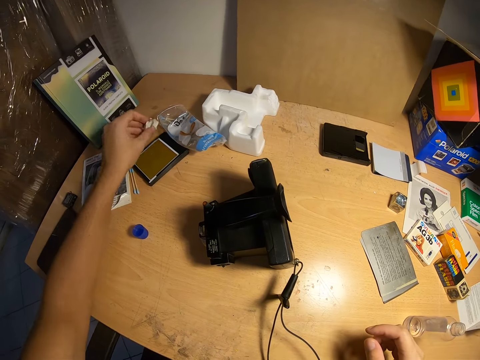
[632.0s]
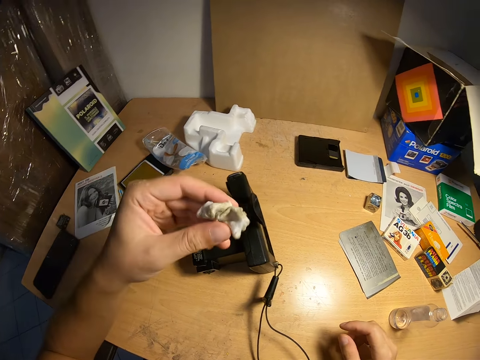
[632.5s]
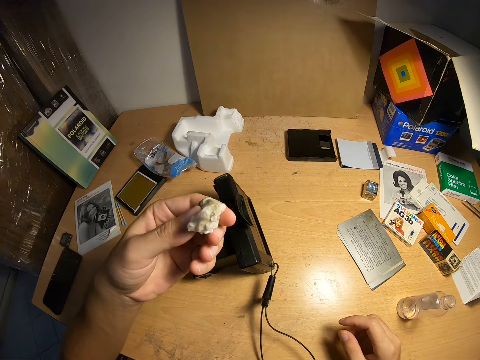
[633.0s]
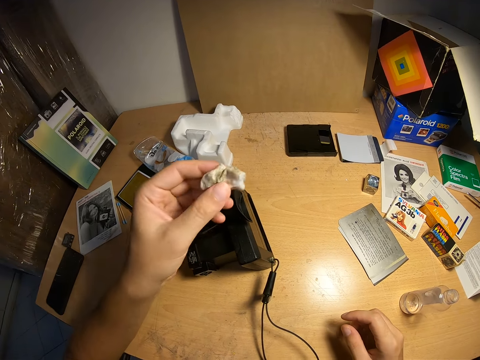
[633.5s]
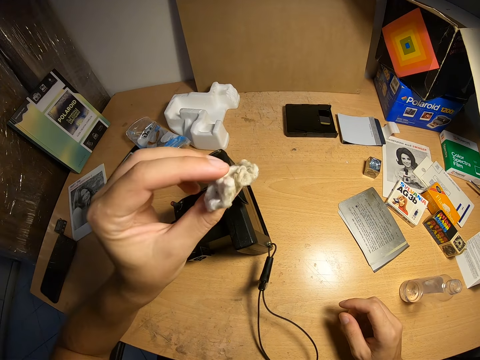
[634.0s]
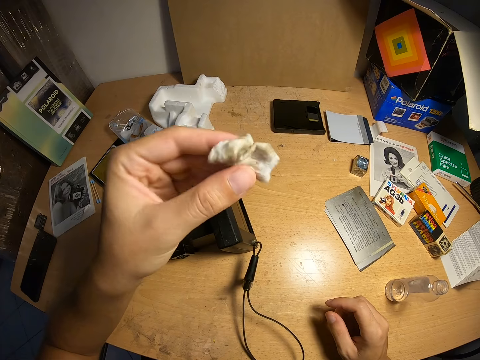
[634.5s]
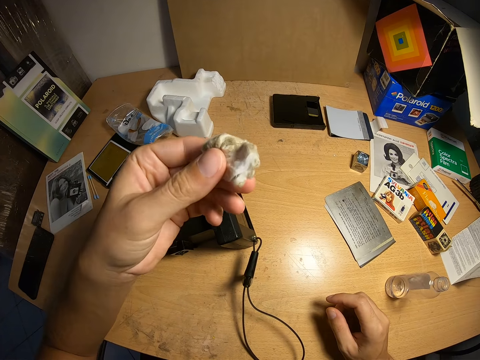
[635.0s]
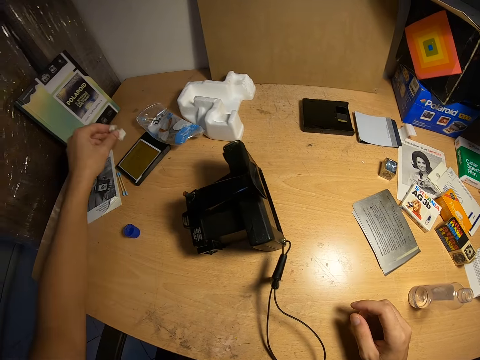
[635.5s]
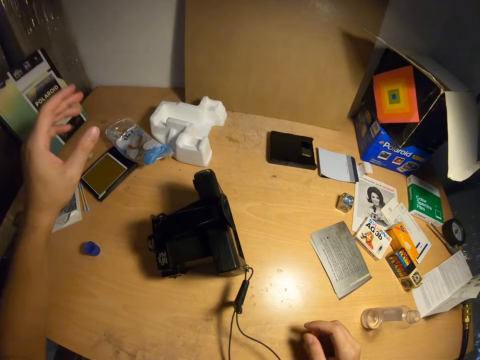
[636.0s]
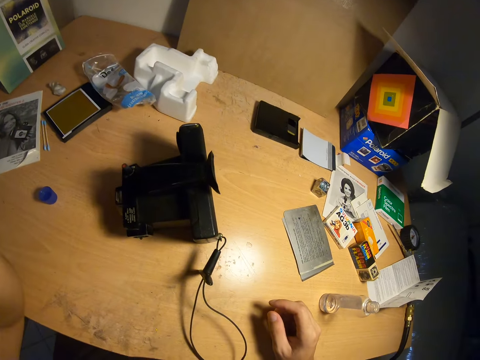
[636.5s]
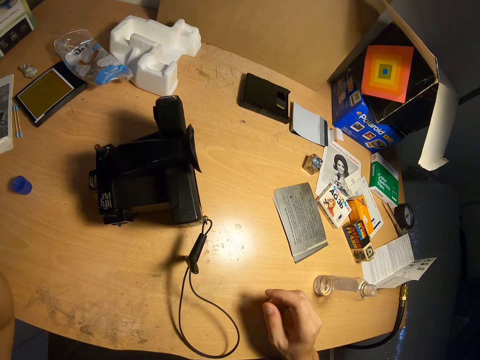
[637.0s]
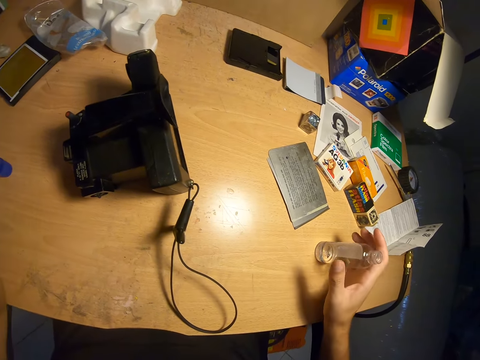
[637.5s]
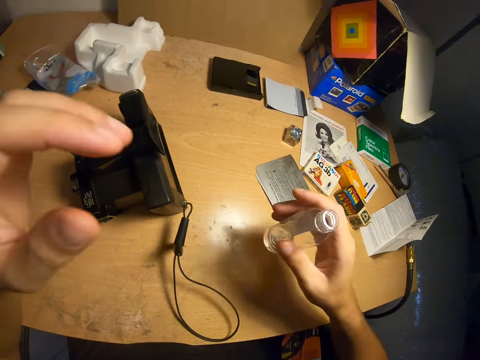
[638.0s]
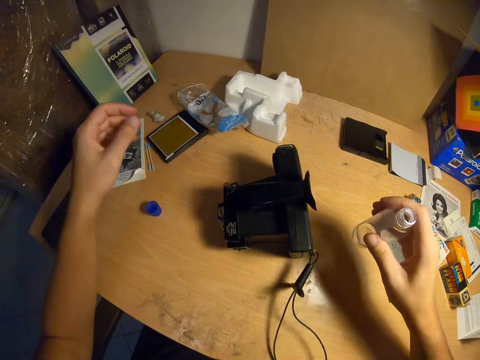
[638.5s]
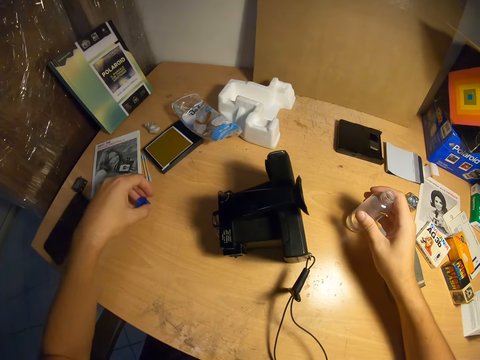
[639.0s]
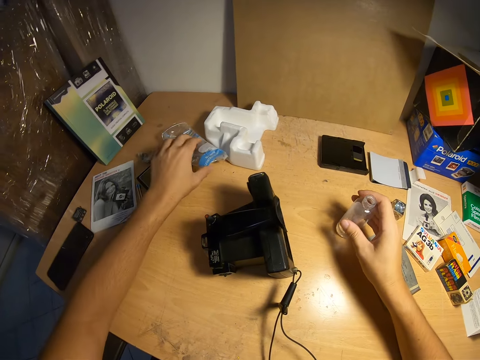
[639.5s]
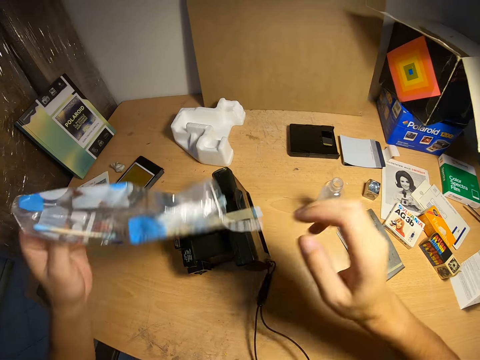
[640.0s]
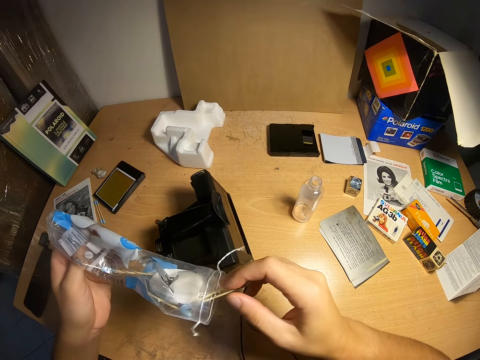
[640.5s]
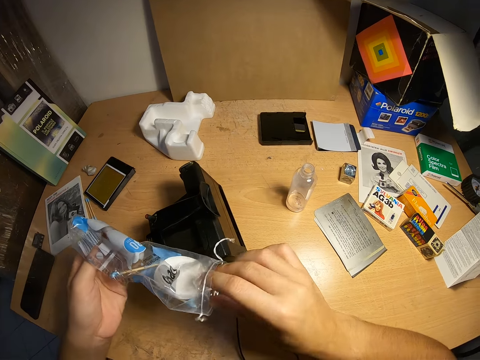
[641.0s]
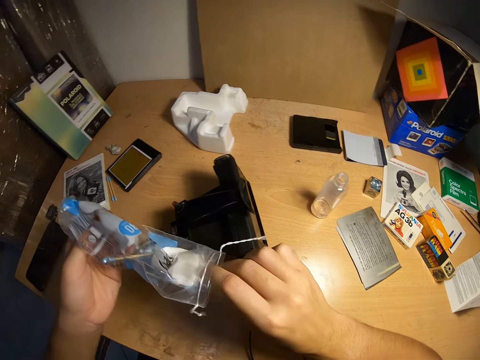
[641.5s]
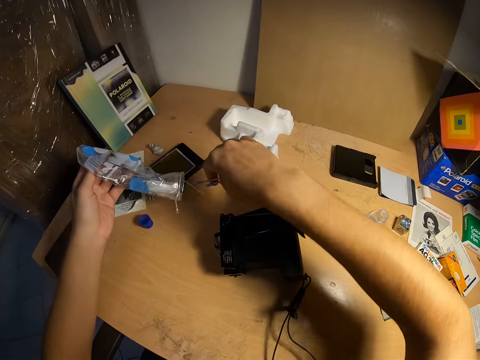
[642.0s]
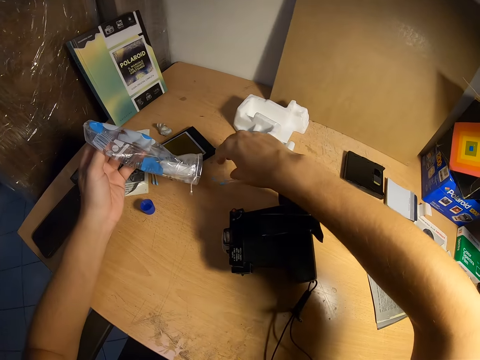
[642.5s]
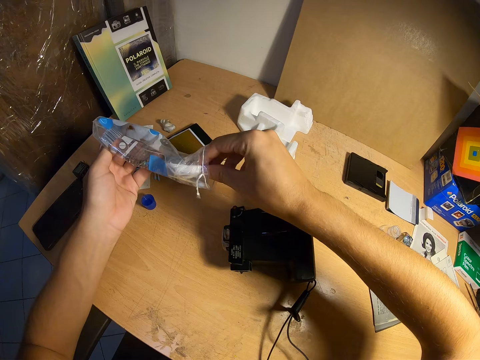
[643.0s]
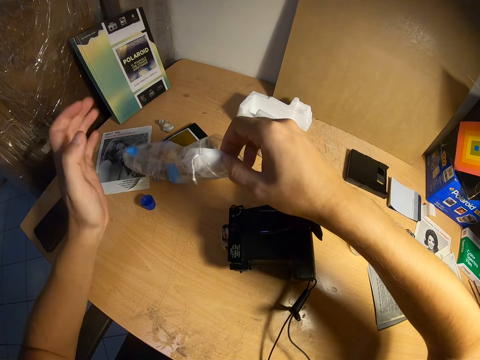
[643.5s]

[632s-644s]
The camera wearer picks the piece of the cloth from the table. They look at the piece of the cloth. They drop the cloth on the table. They adjust the camera. They pick the camera cleaner or bottle from the table. They put the bottle on the table. They pick the piece of cloth from the table. They pick a plastic bag from the table.

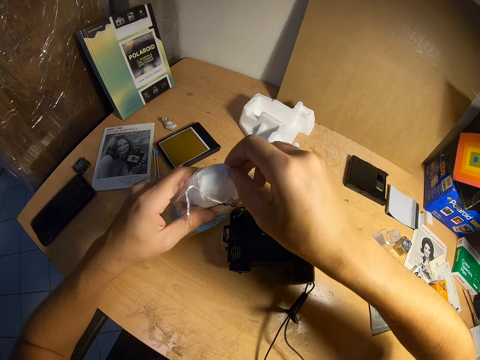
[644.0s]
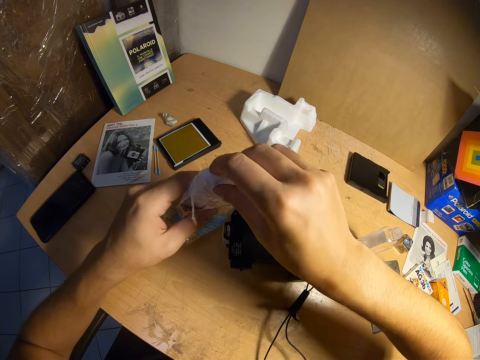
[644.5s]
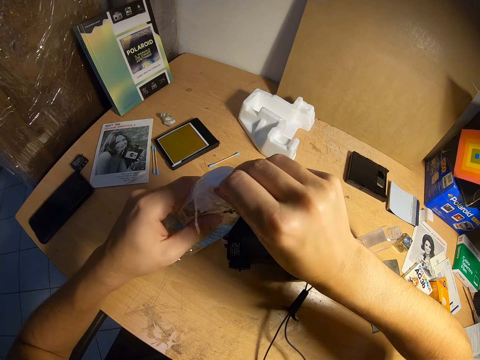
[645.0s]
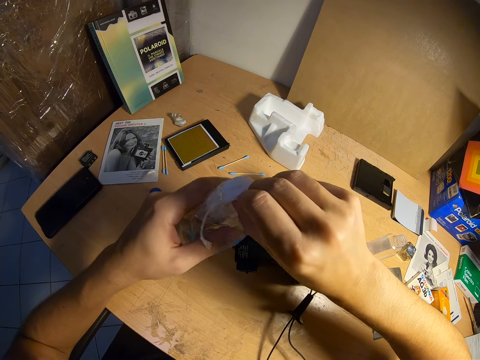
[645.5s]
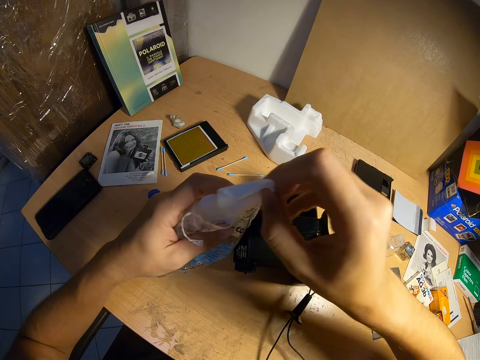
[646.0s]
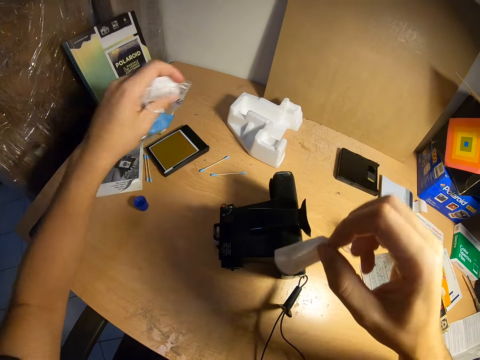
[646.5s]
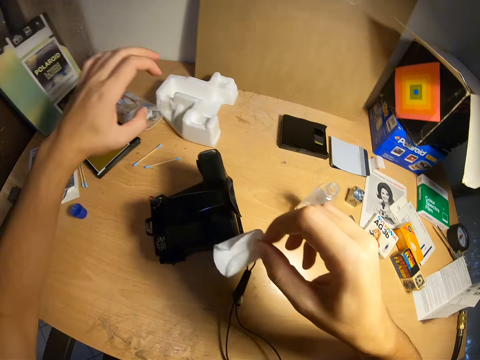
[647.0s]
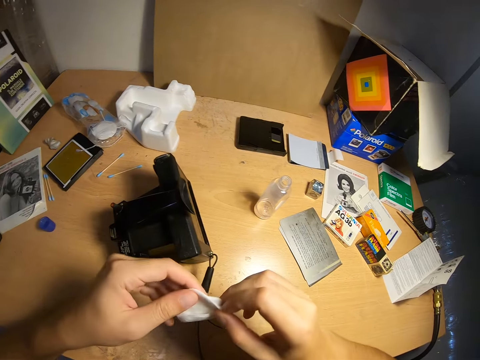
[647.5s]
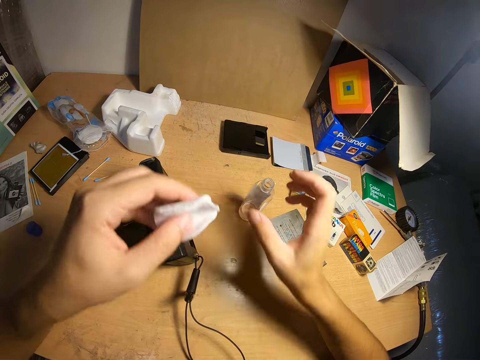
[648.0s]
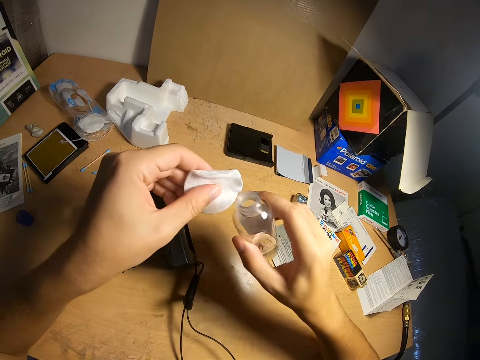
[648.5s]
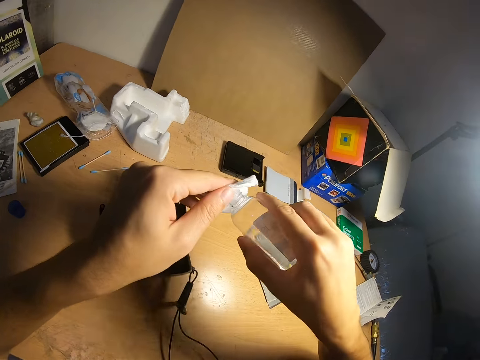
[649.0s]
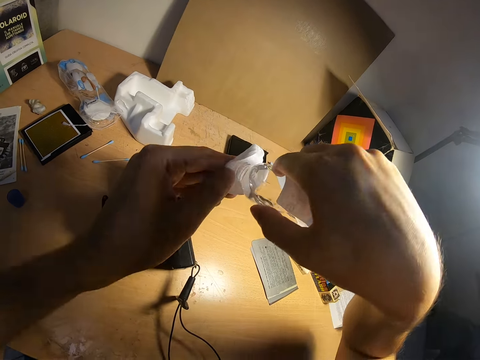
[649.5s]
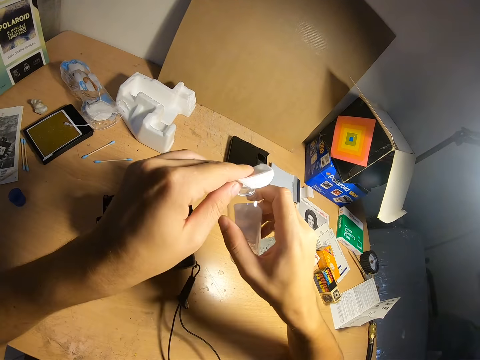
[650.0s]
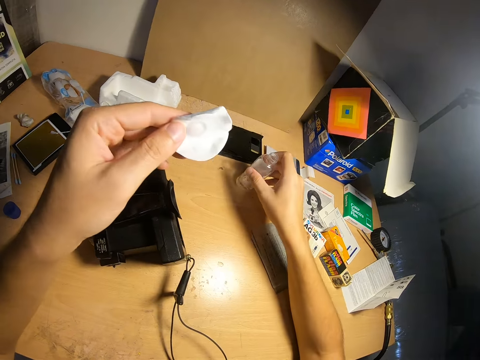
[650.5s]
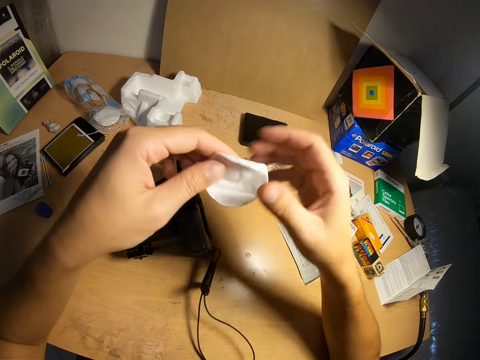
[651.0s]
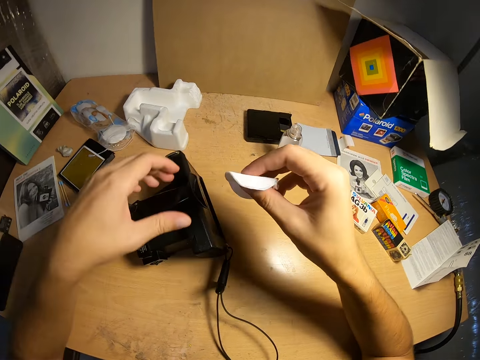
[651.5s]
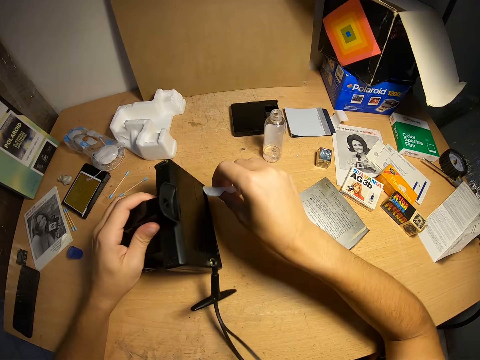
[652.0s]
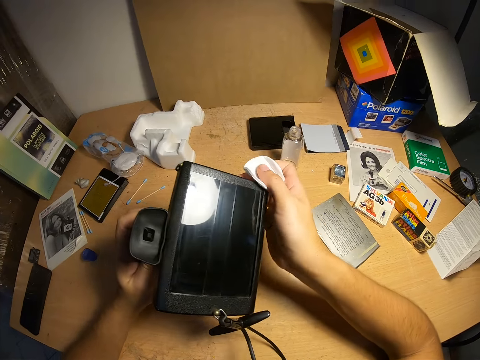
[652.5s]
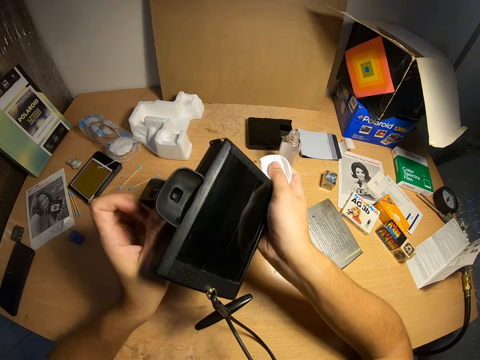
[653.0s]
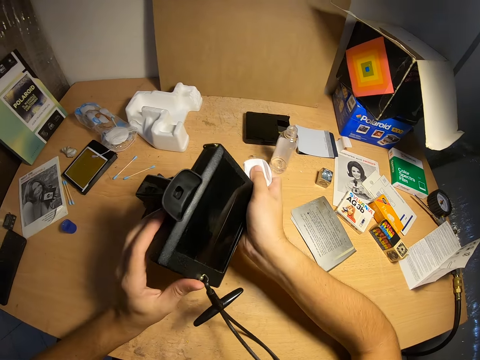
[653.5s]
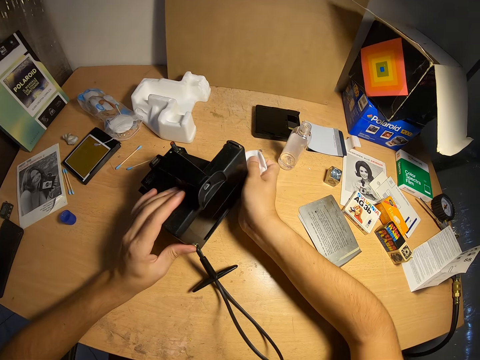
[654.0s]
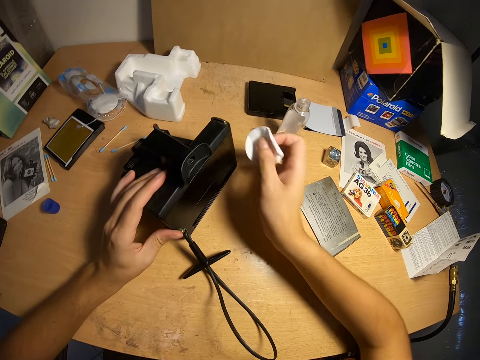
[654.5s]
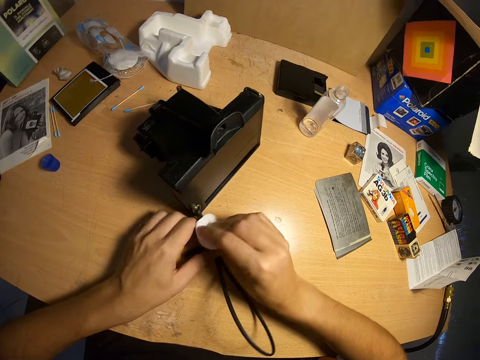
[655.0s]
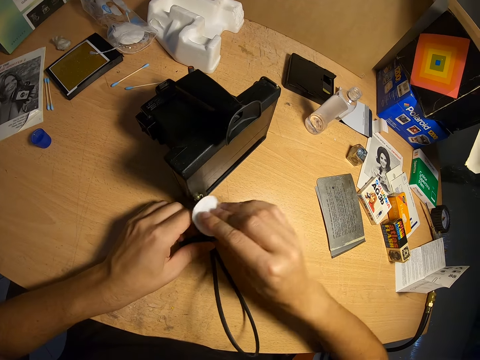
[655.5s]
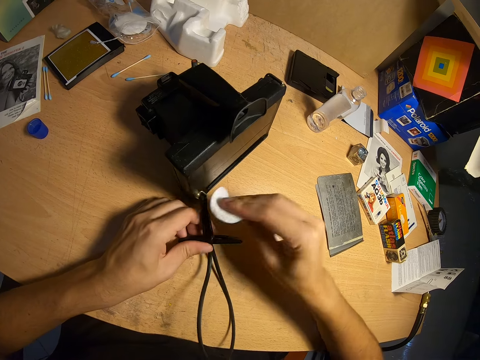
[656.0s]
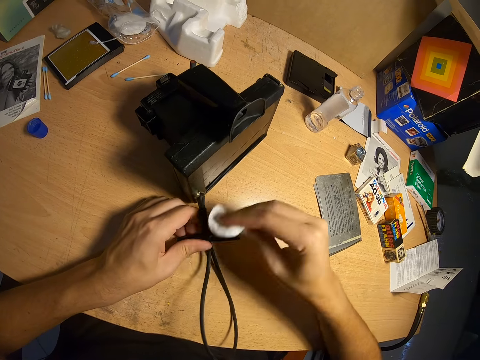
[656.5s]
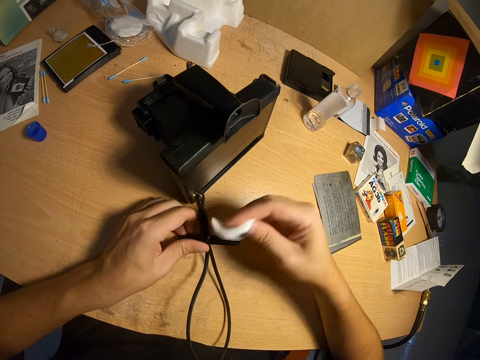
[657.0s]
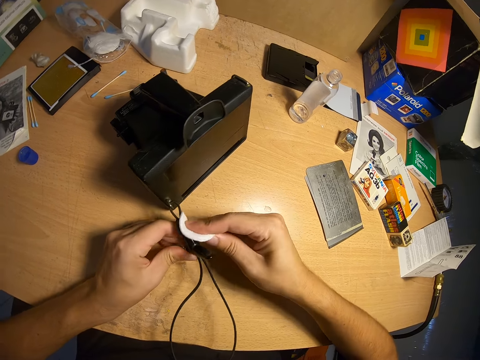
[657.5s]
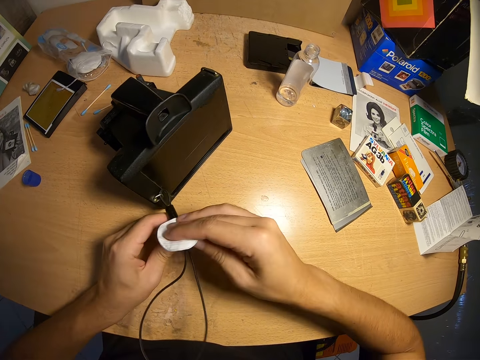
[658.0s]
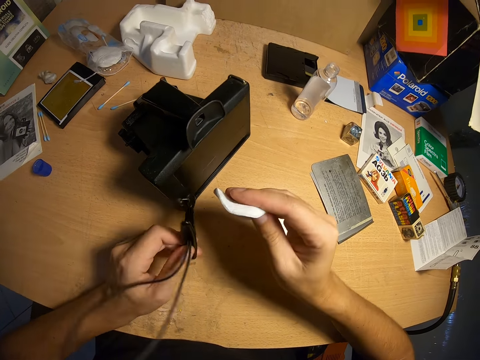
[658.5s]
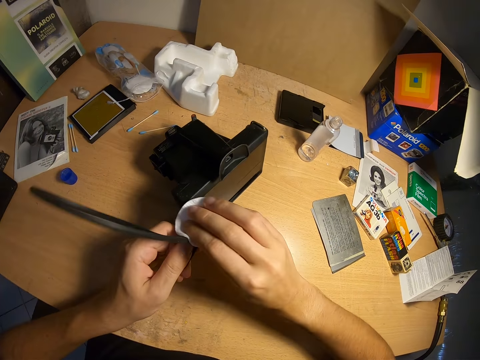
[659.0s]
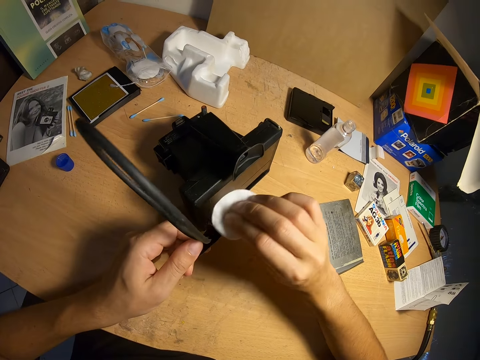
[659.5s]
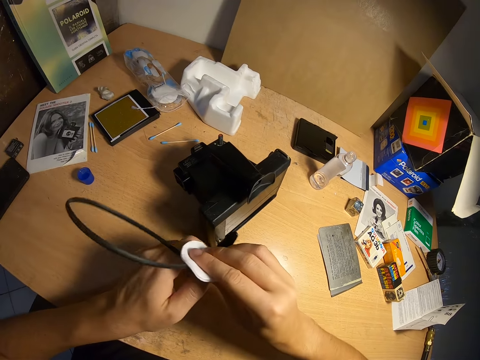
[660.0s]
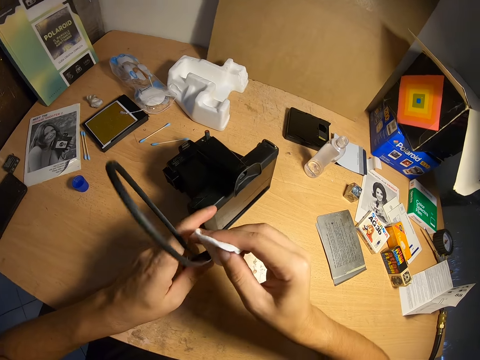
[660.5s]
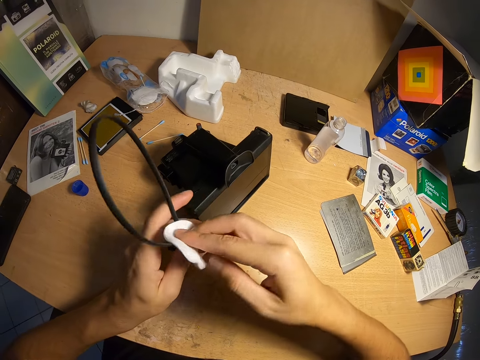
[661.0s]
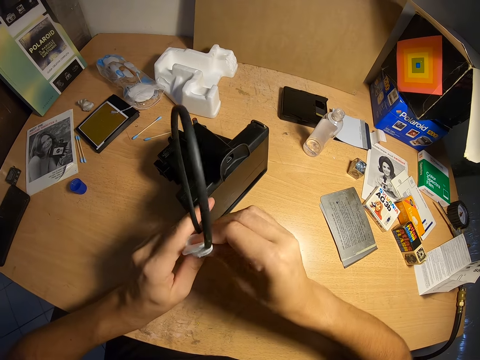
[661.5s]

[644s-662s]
The camera wearer picks a pad or piece of cloth from the plastic bag. They put the plastic bag on the table. They pick a bottle from the table. They pour the camera cleaner on the piece of cloth. They put the bottle on the table. They pick the camera from the table. They put the camera on the table. They clean part of the camera with the piece of cloth.
